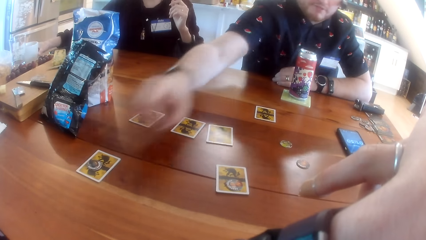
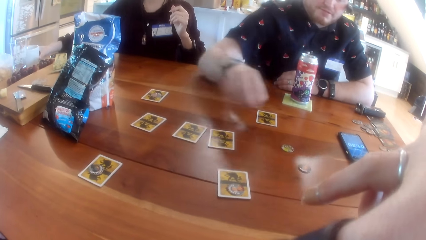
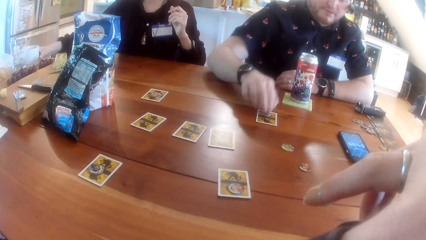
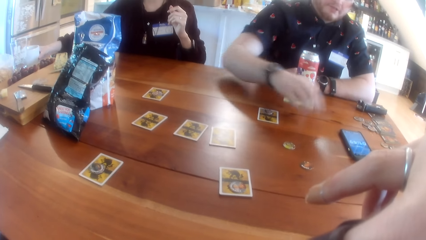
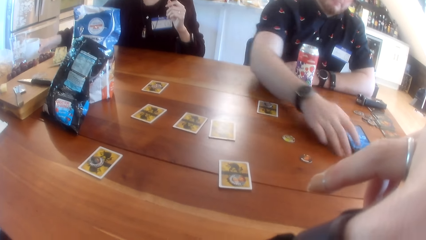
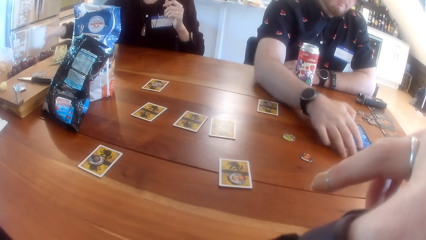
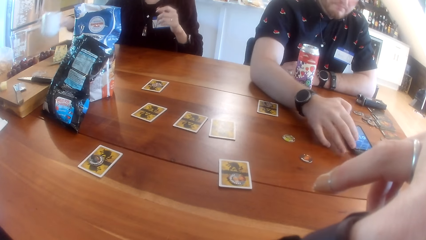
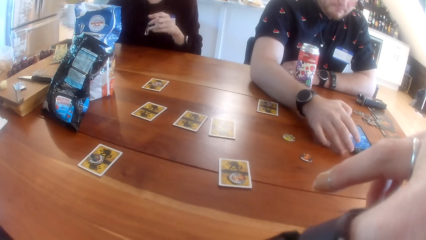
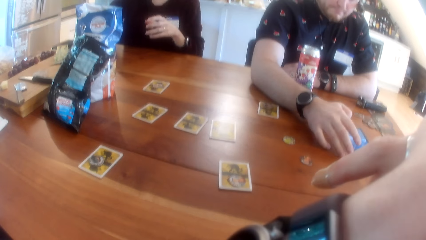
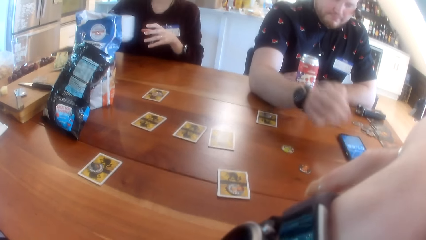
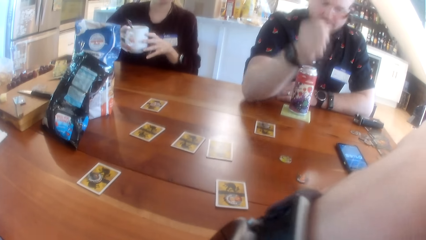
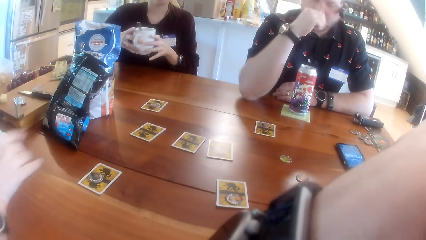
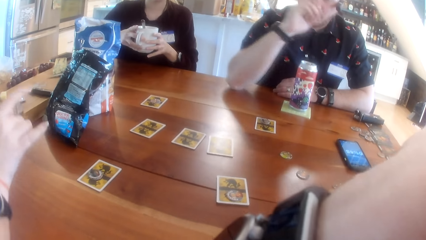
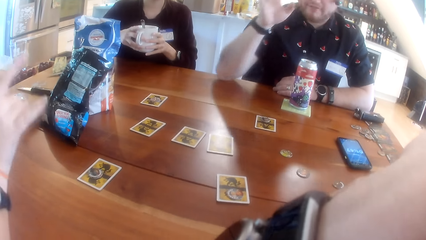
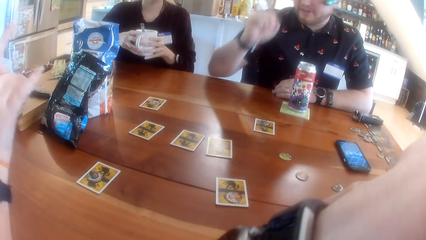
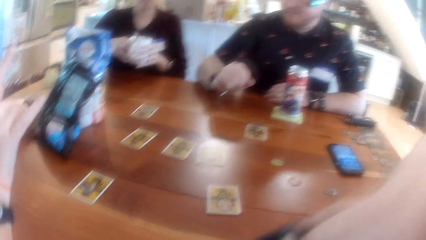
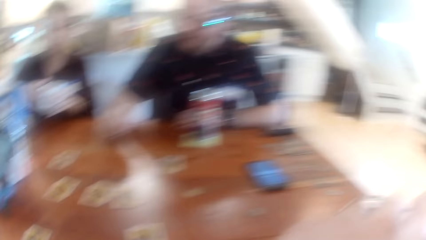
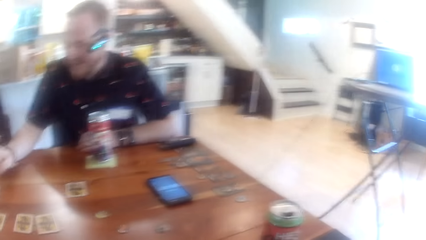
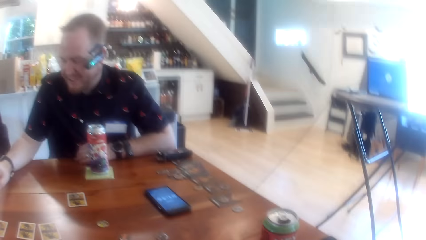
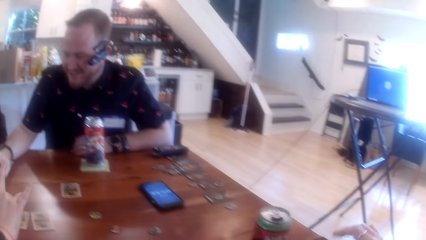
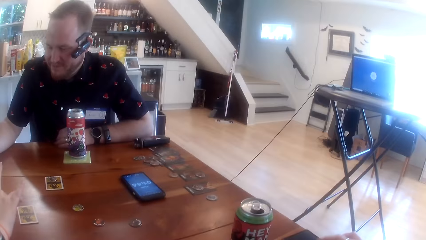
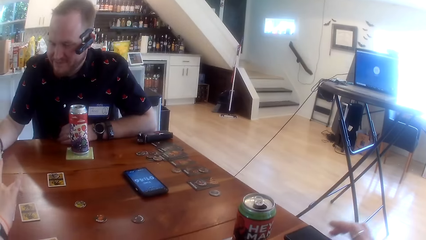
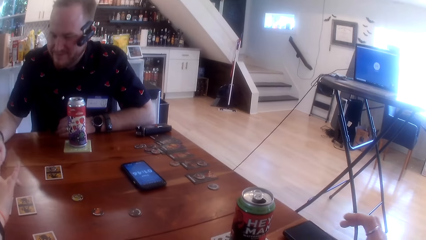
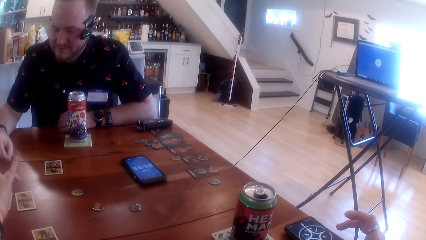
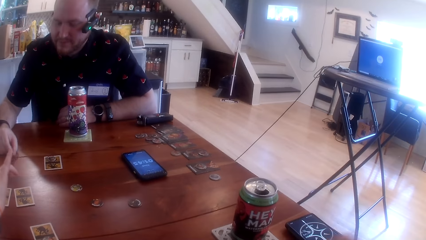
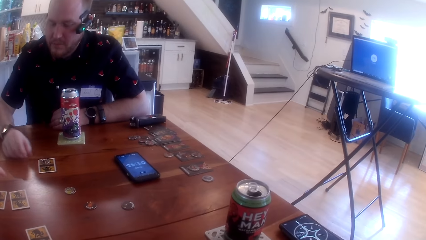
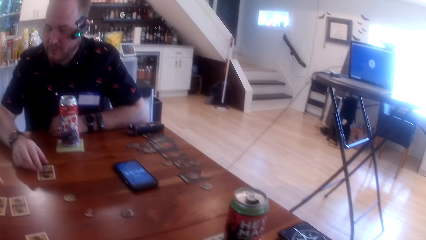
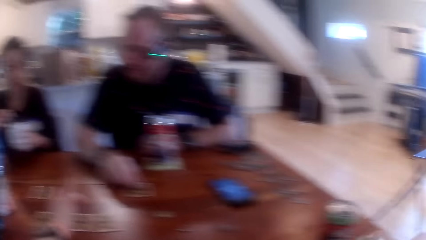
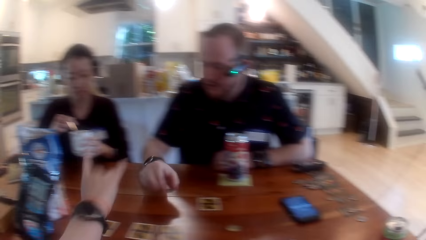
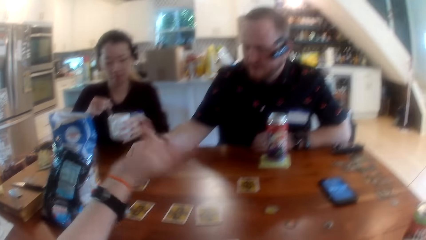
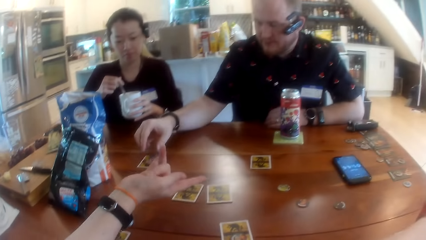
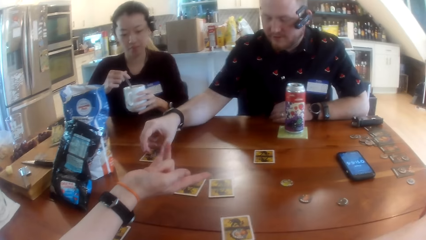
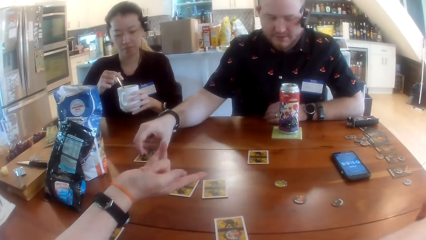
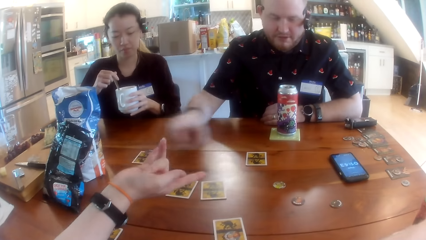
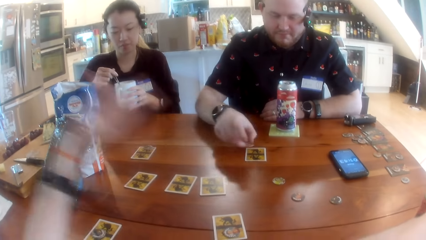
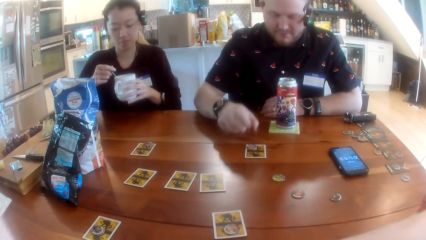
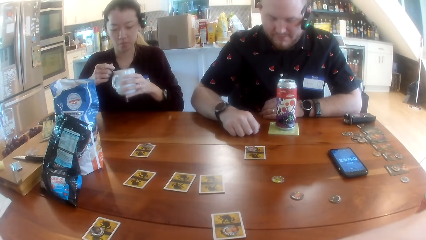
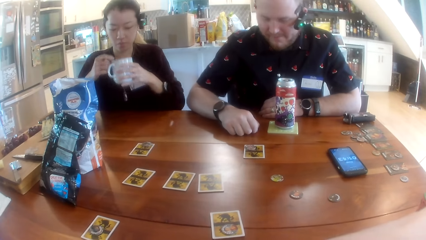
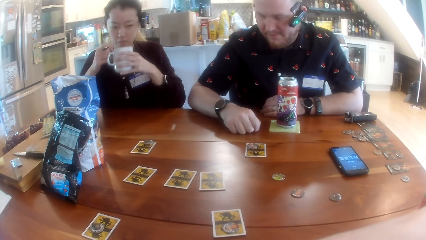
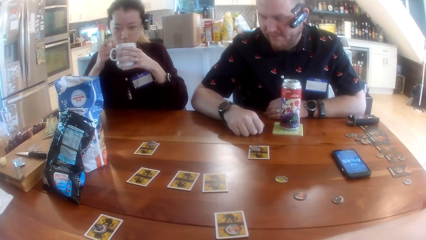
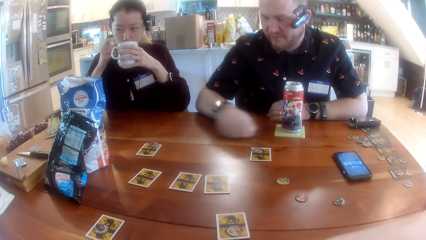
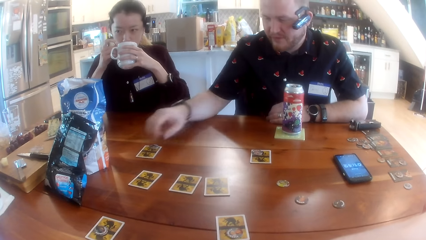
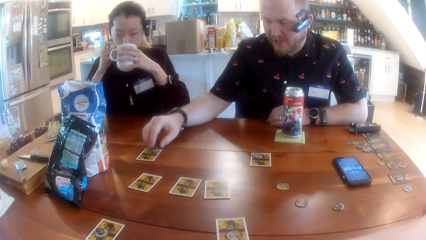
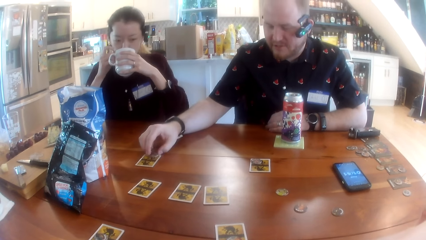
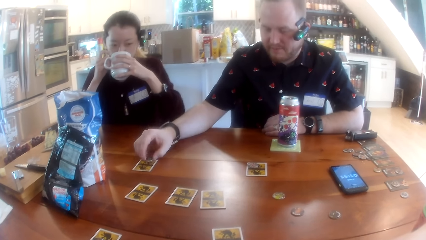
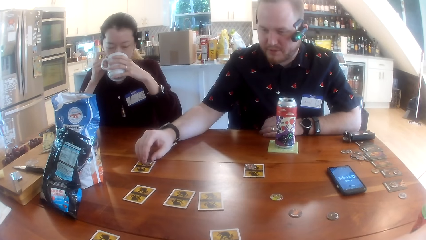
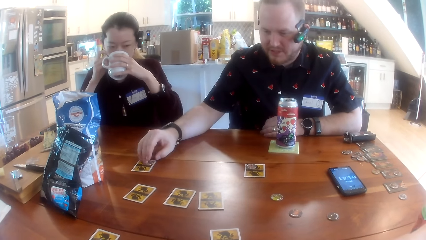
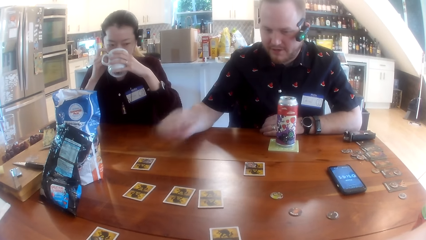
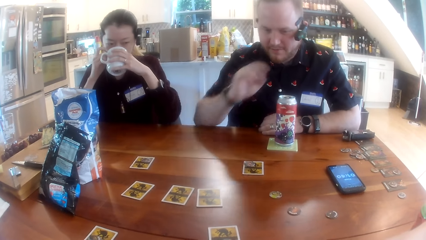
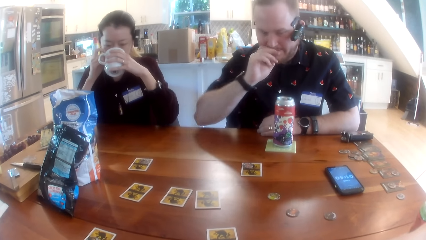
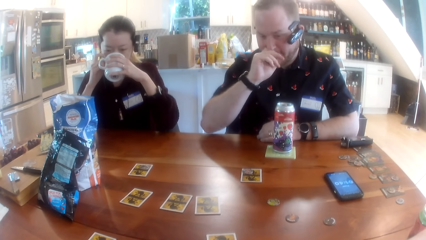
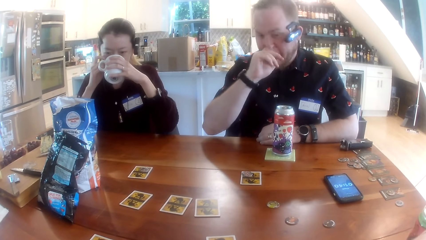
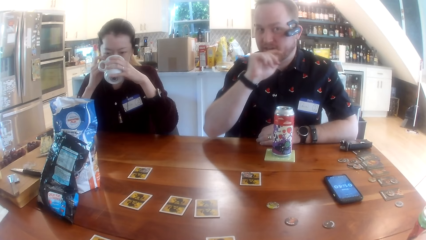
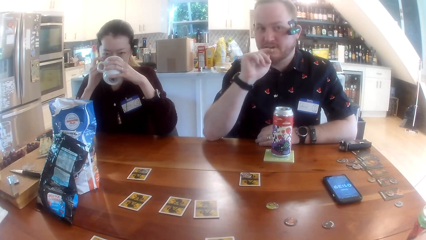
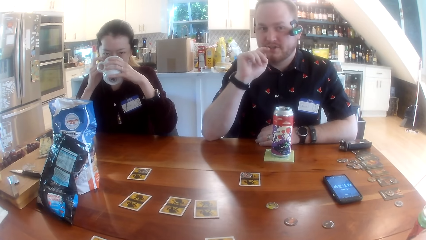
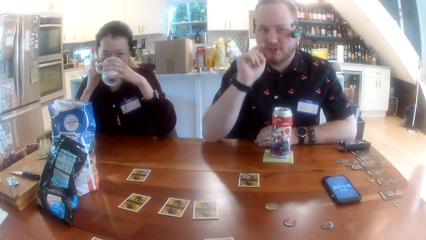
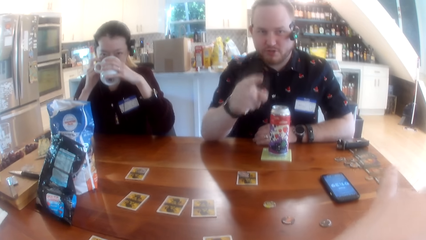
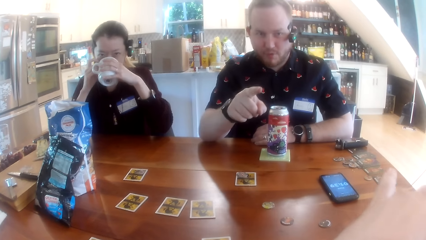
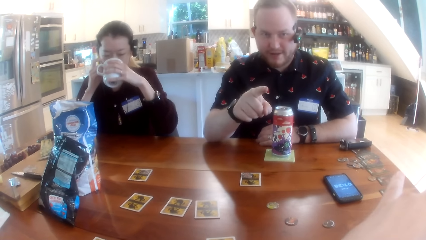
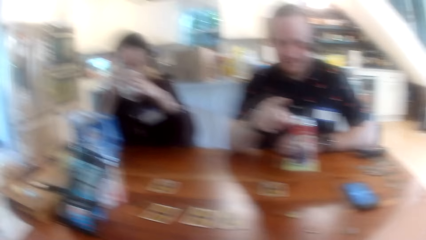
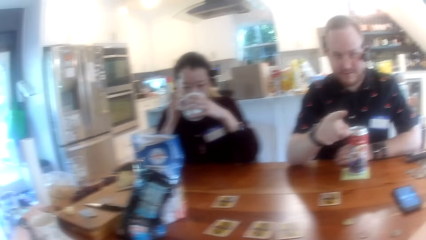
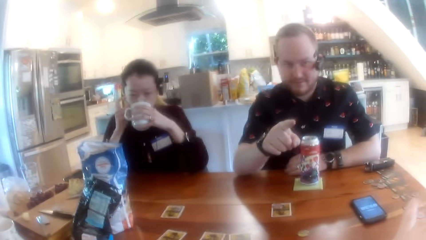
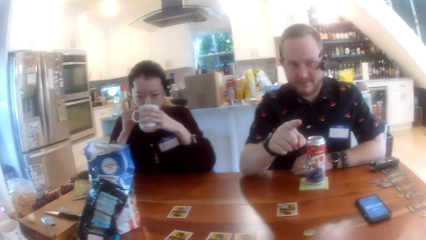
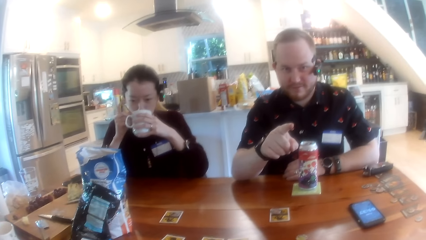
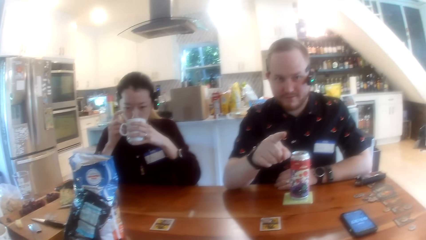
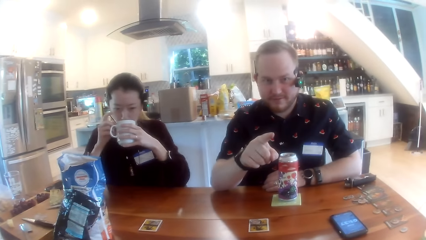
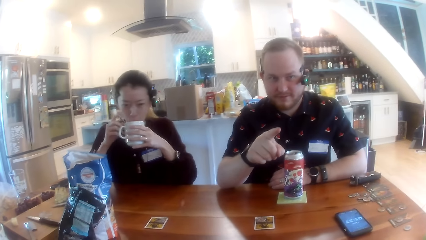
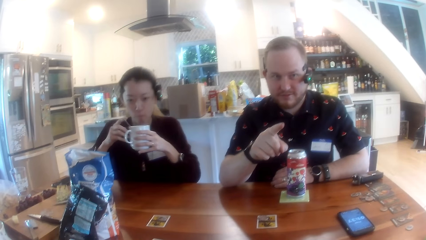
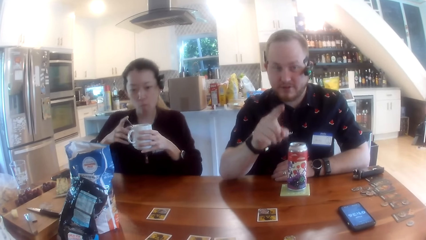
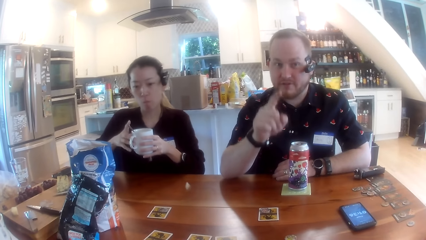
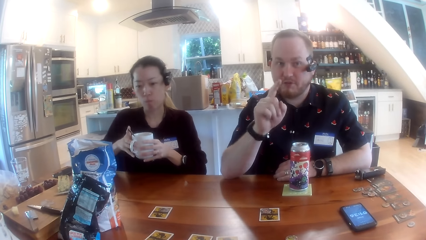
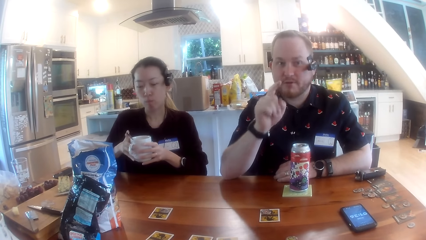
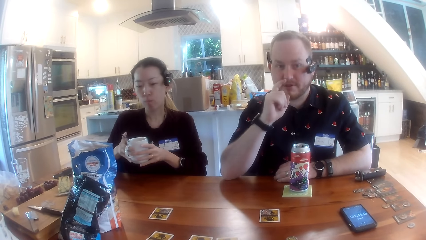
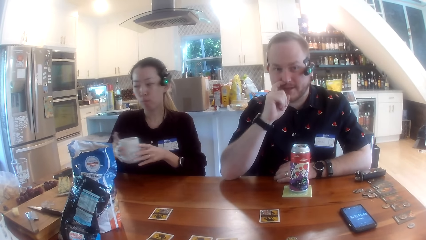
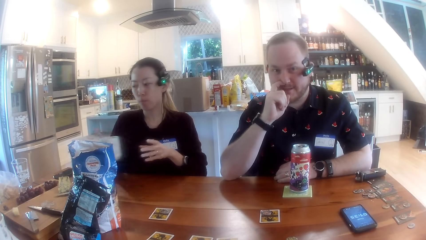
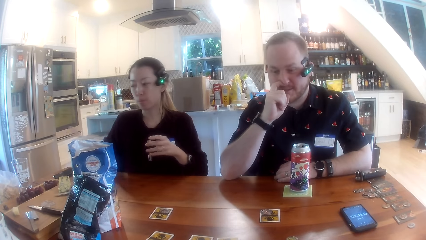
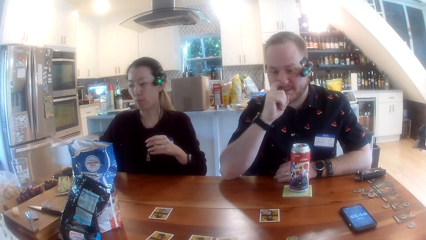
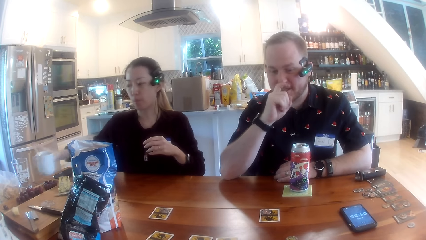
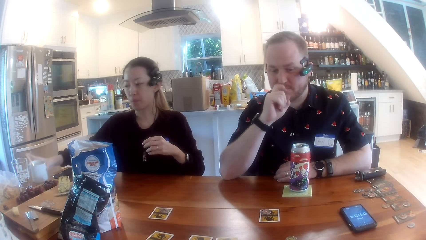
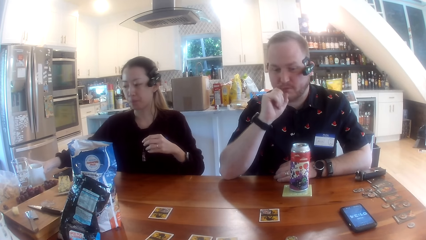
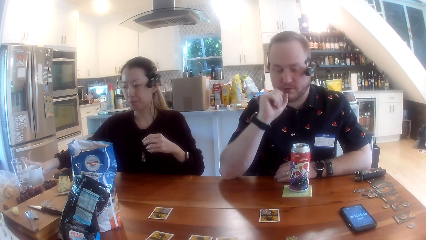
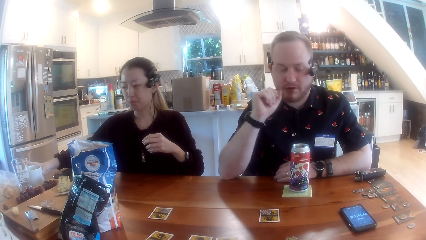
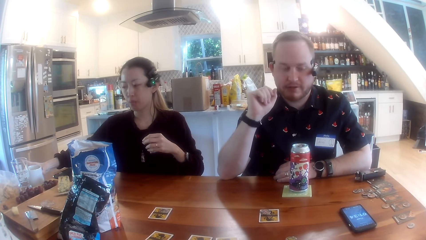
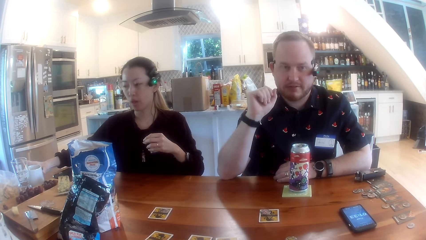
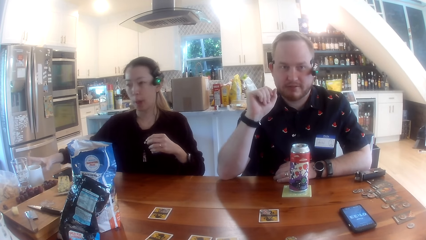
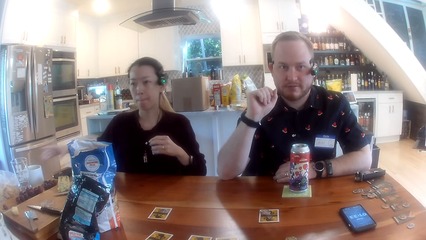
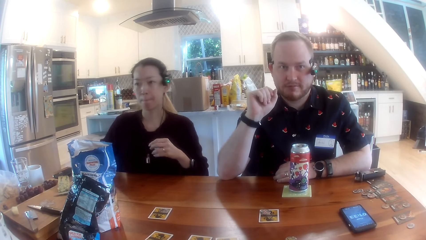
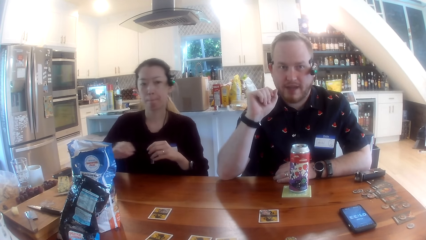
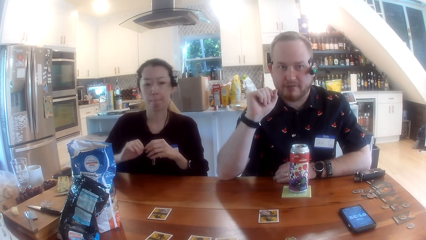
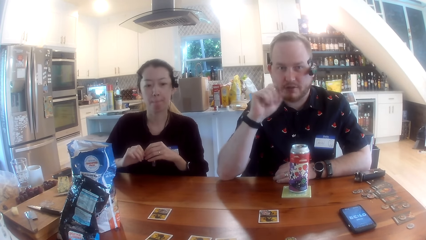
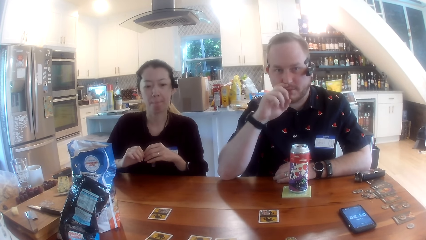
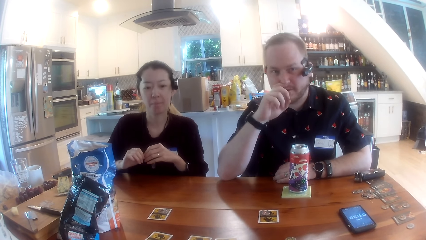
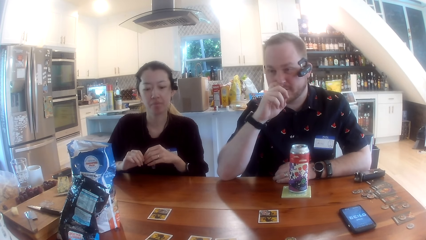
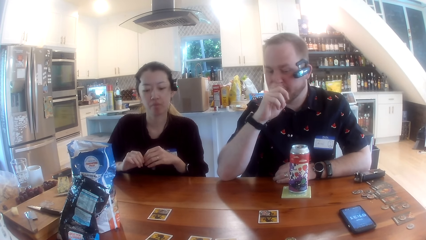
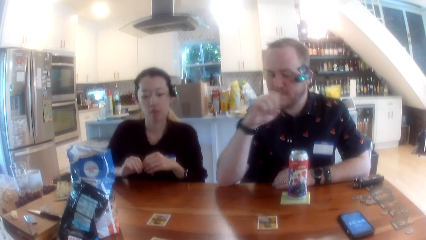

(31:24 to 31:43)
The woman picks up a cup from the table with her right hand. The man operates the phone with his right hand. The camera wearer looks around the apartment. The woman stirs tea in the cup with a spoon in her right hand. The man repositions the game piece on the table with his right hand. The woman drinks tea from the cup in her right hand. The man interacts with the camera wearer. The woman drops the cup on the table with her right hand.
